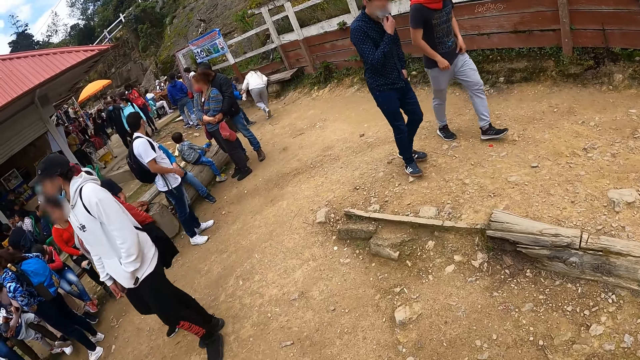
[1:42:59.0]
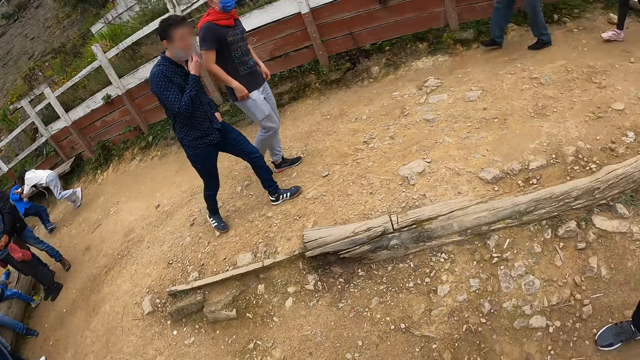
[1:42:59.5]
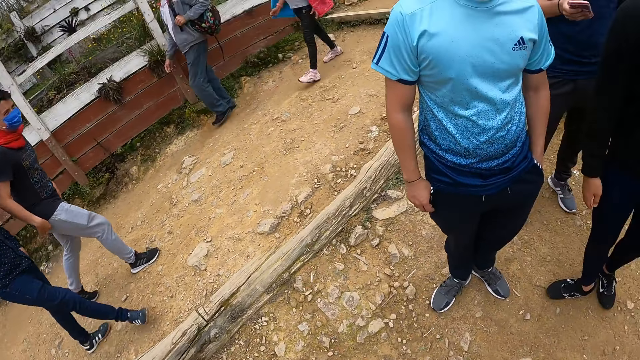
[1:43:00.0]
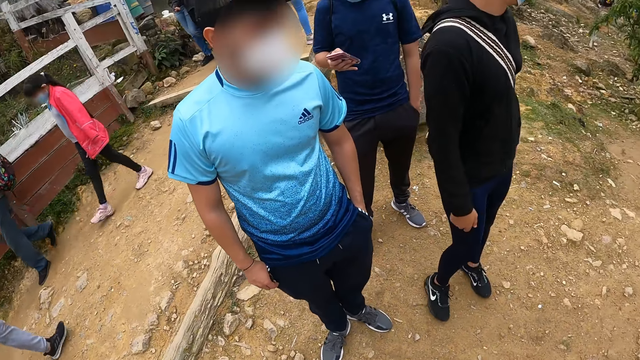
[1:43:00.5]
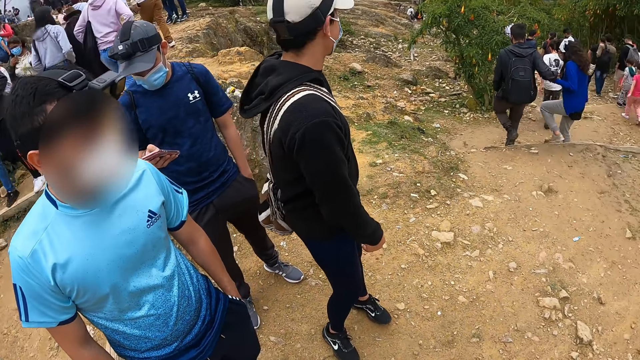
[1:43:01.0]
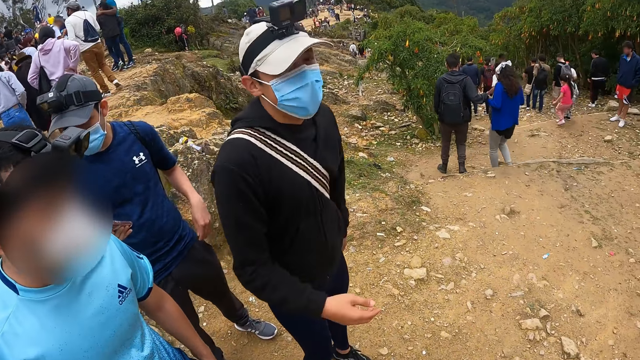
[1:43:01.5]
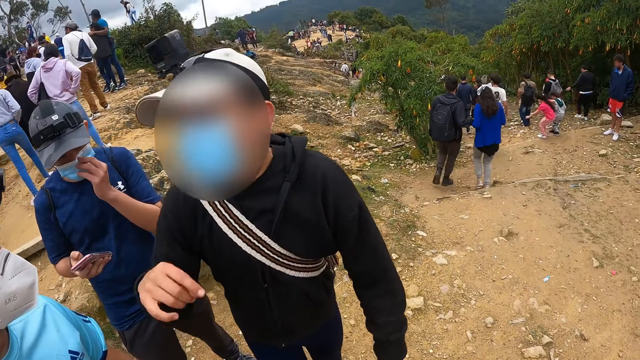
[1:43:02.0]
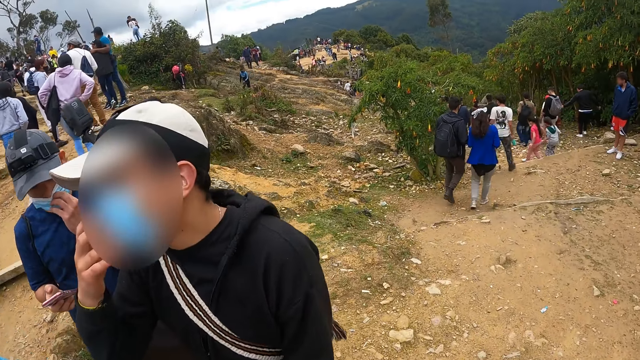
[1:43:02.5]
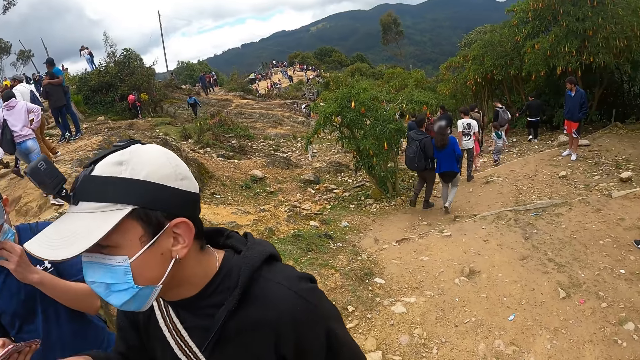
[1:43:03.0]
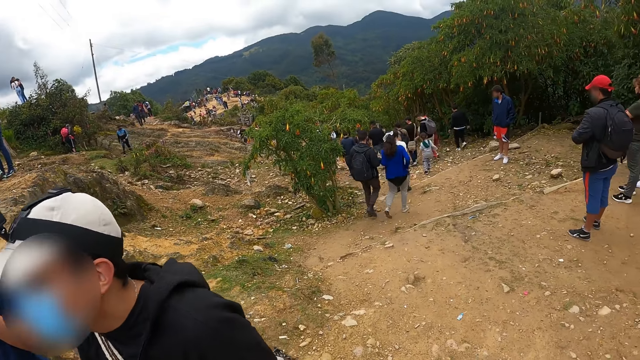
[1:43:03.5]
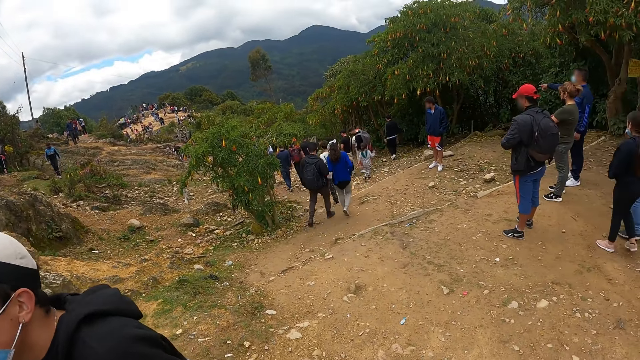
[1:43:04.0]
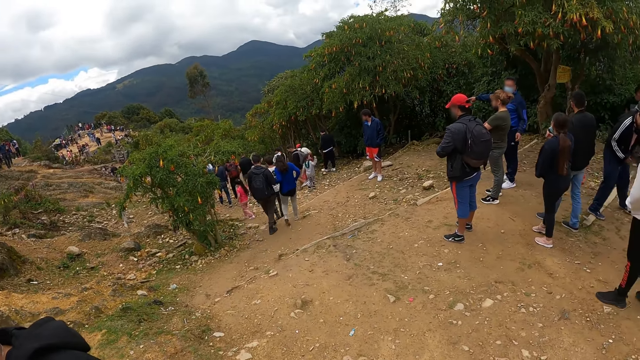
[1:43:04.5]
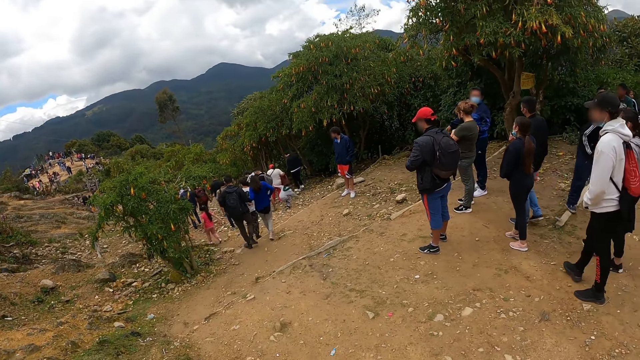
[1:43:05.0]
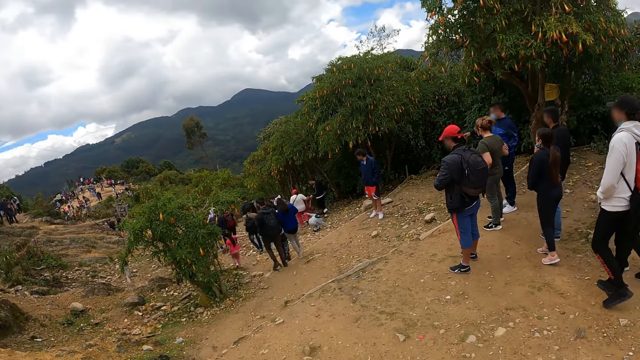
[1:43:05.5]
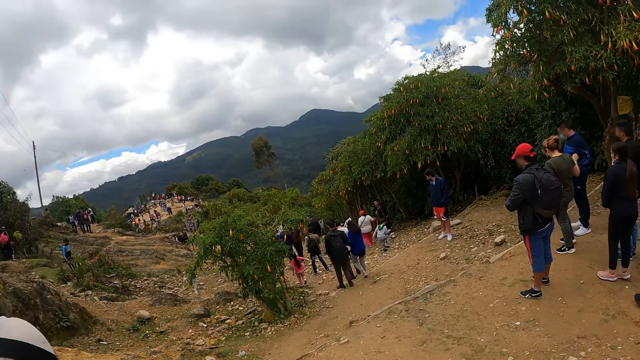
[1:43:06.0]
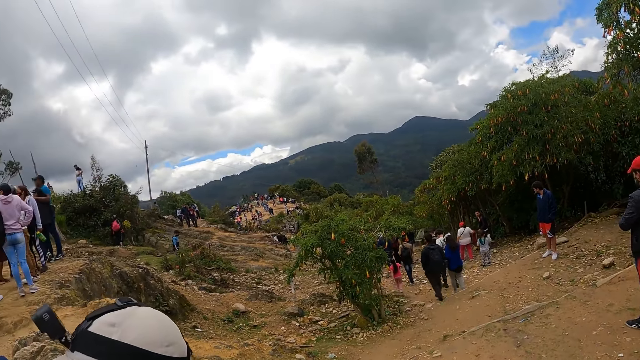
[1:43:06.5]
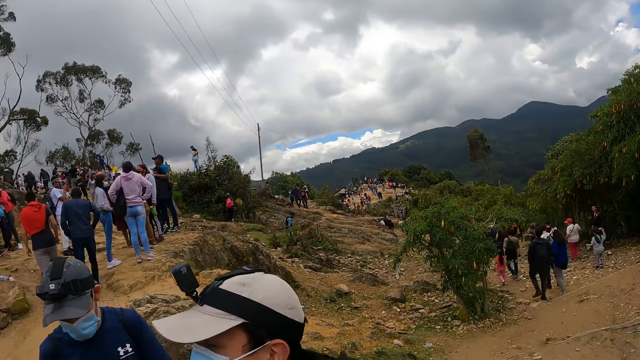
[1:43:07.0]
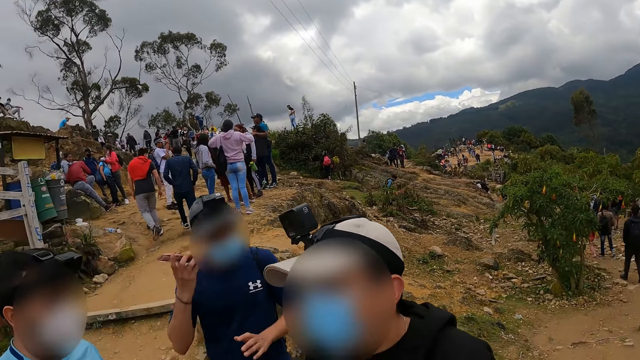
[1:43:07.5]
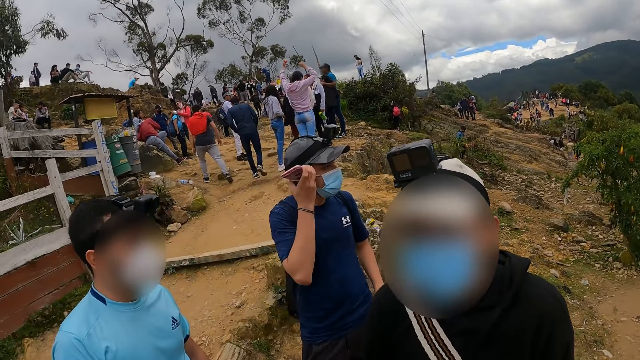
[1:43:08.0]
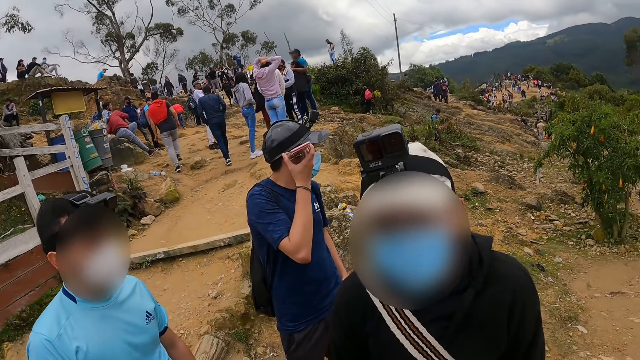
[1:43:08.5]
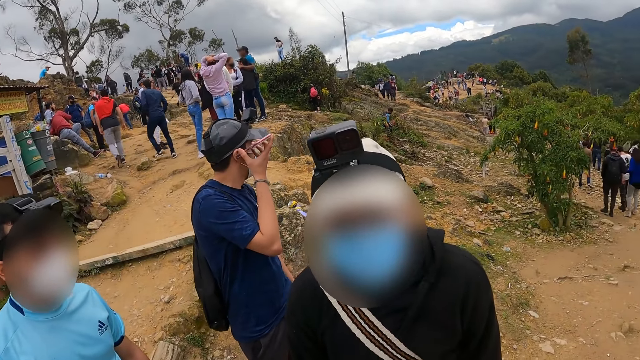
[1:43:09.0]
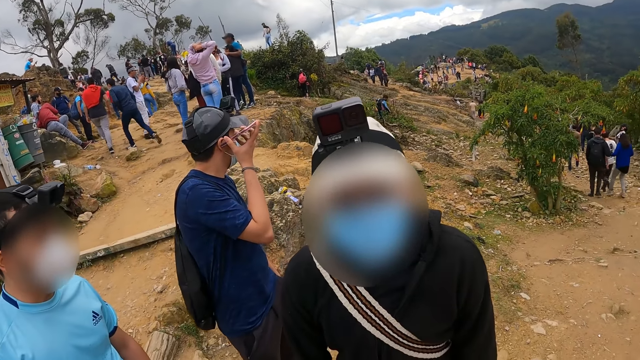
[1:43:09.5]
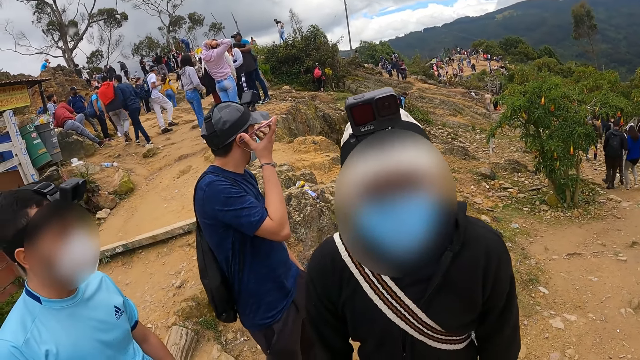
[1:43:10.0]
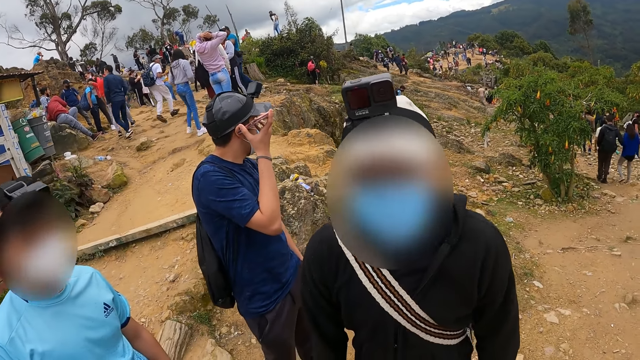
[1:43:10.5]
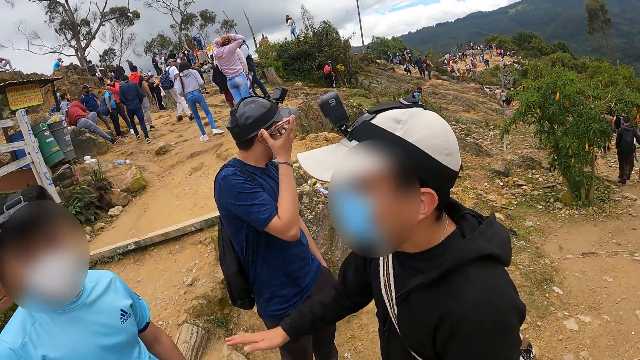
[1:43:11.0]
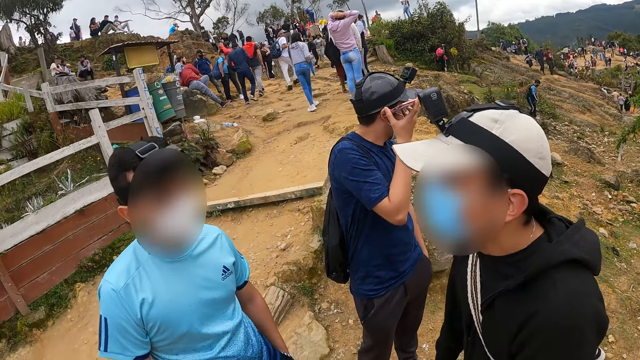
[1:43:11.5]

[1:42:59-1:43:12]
The camera wearer looks around the park. A man adjusts his nose mask with his left hand. Another man gestures with his hand. A man touches his face with his right hand. The first man puts the phone to his right ear with his right hand.

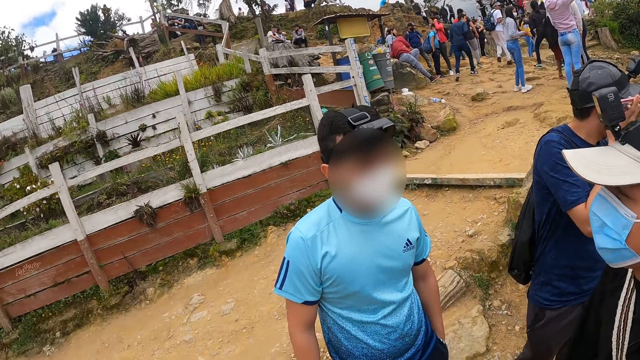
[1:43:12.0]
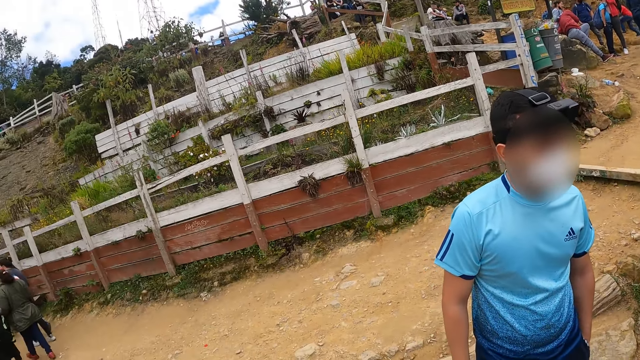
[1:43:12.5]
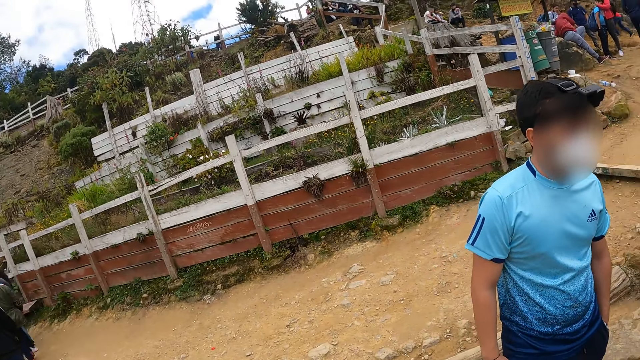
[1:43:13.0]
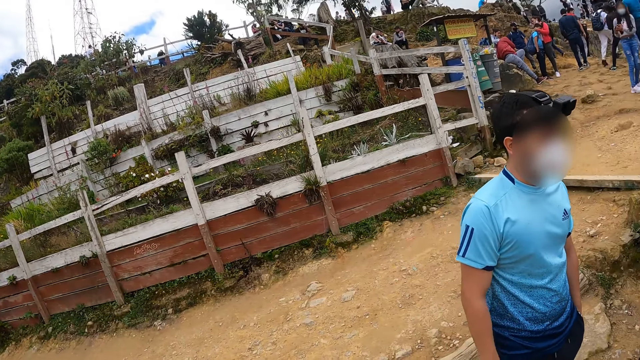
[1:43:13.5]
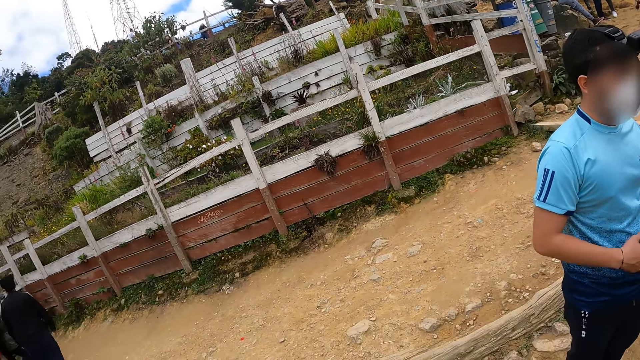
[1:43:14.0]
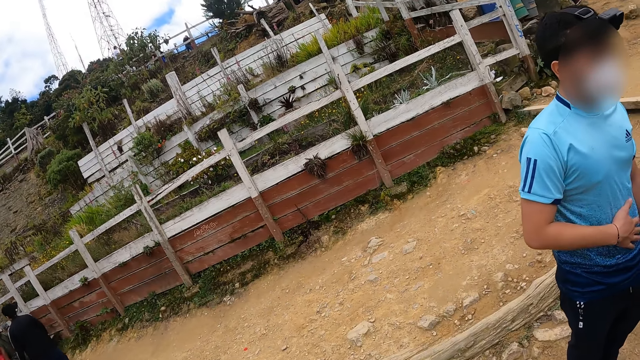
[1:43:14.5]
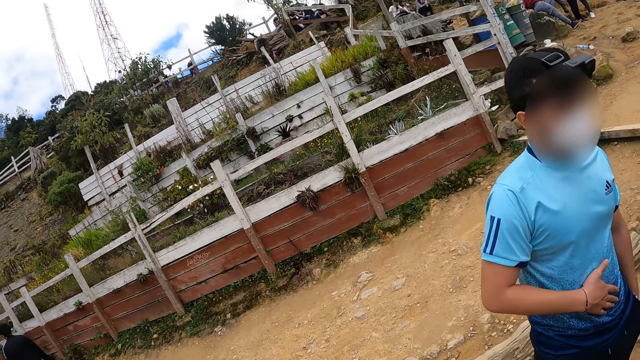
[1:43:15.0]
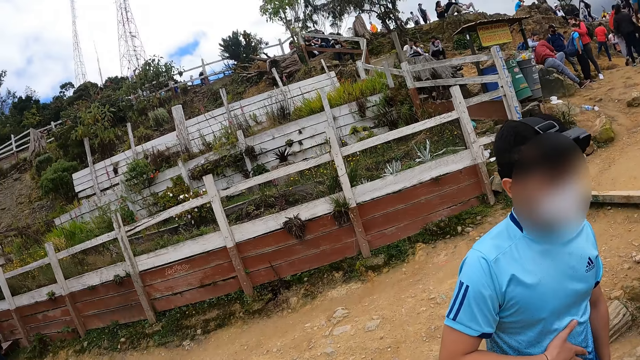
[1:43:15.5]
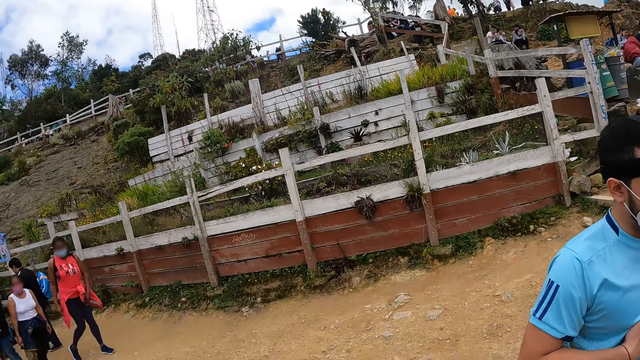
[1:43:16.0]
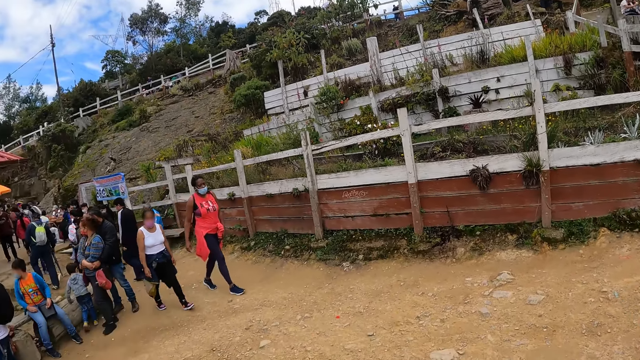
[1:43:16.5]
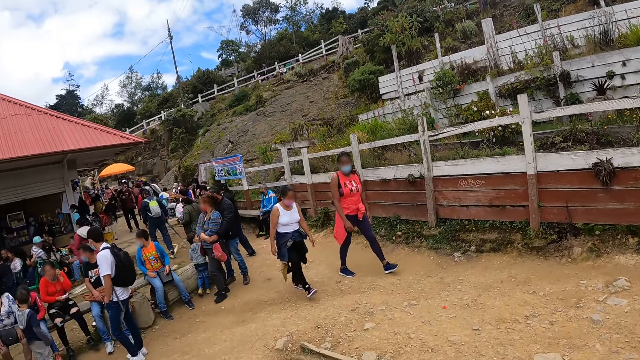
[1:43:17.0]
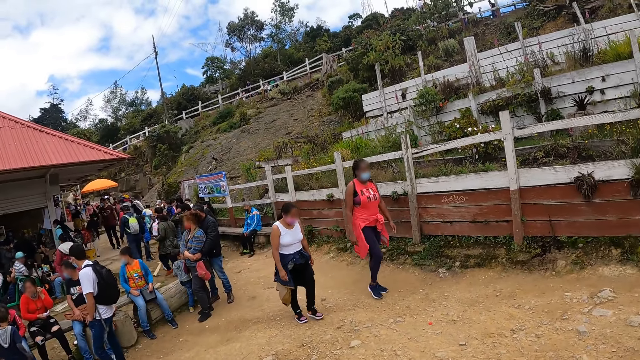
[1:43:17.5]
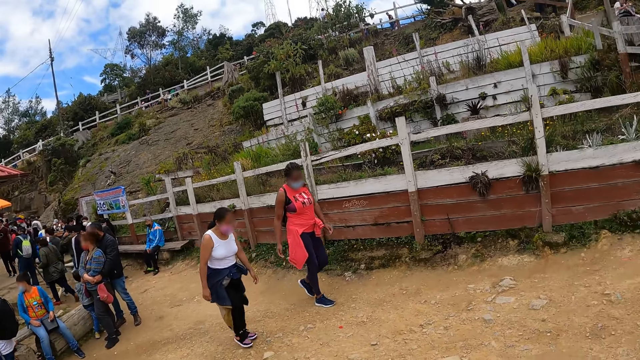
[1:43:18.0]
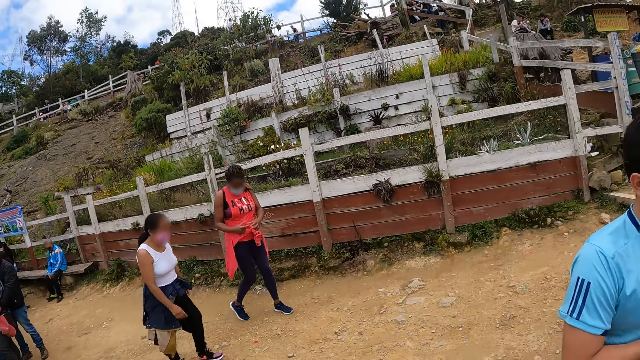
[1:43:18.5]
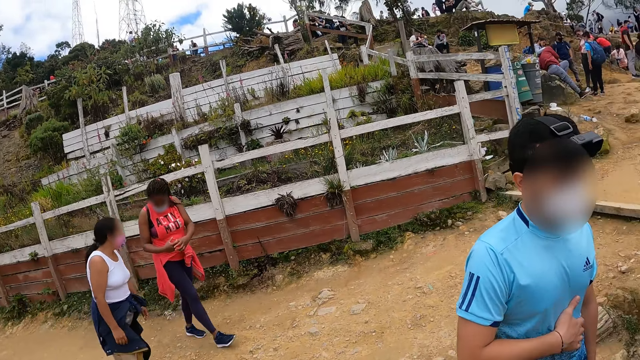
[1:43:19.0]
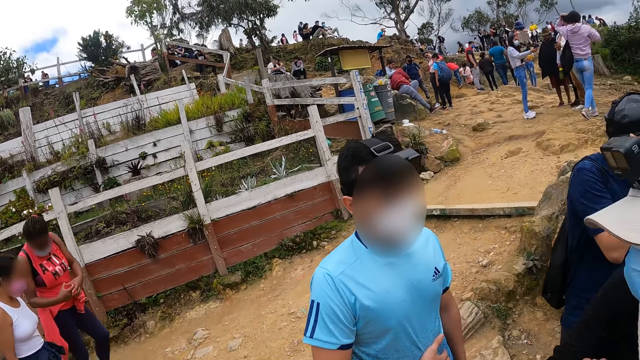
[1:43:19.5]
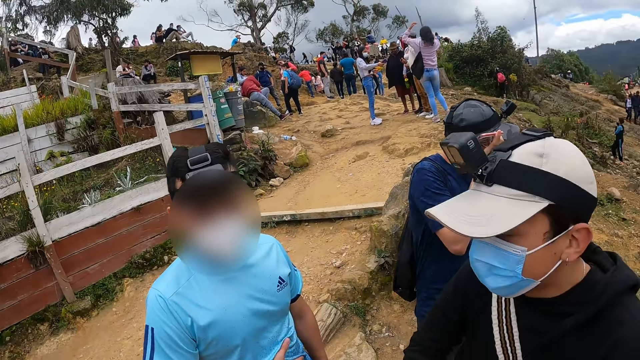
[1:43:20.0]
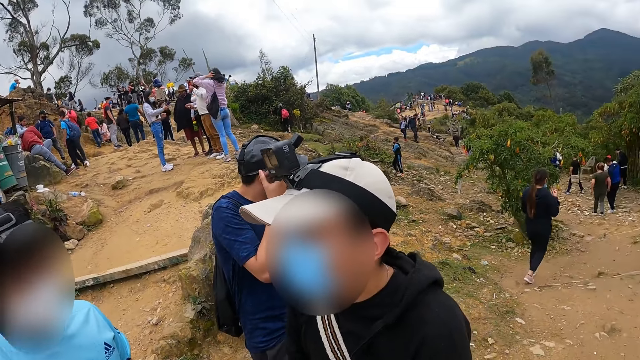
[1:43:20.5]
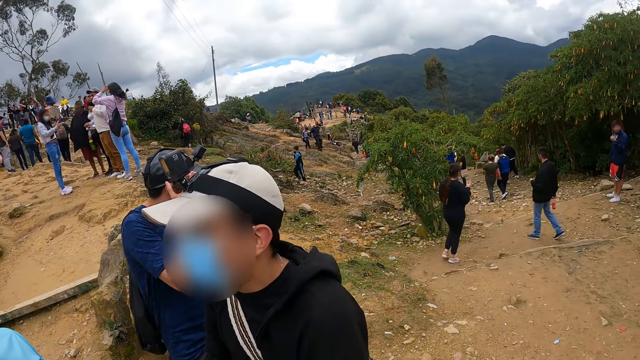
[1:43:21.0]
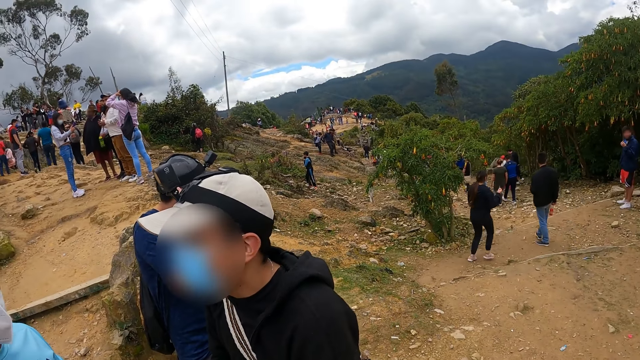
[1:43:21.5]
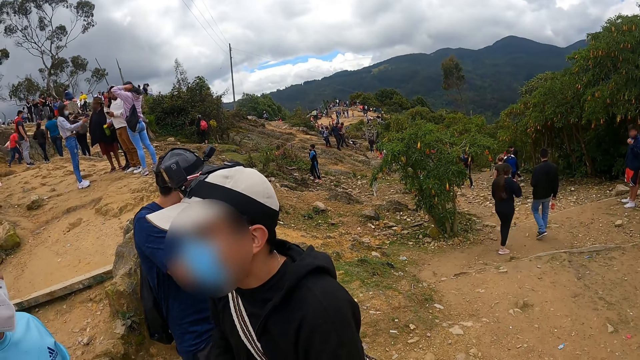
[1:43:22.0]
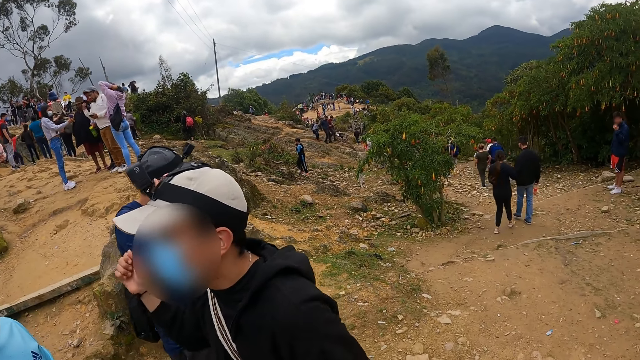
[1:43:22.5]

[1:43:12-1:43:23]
A man rubs his stomach with his right hand.
